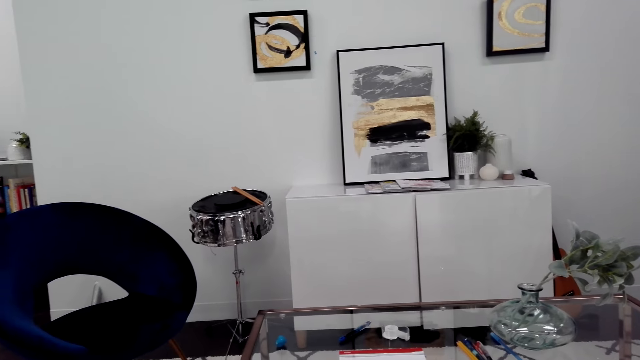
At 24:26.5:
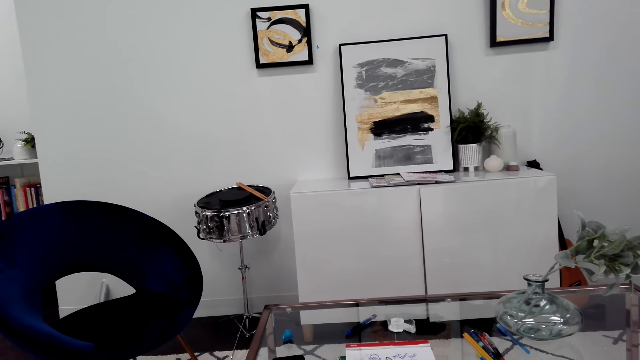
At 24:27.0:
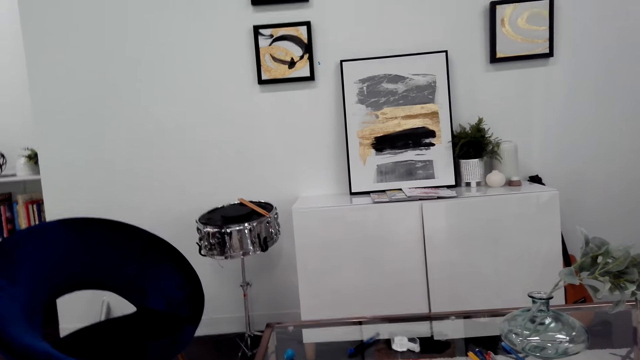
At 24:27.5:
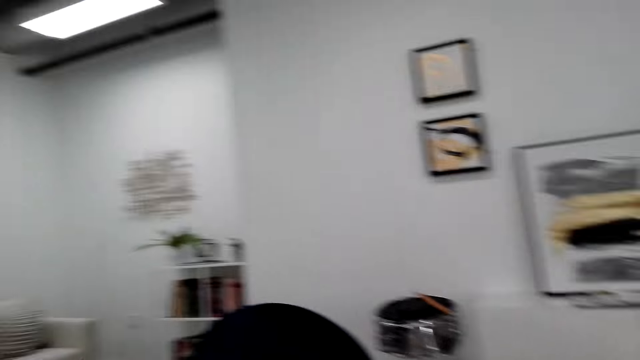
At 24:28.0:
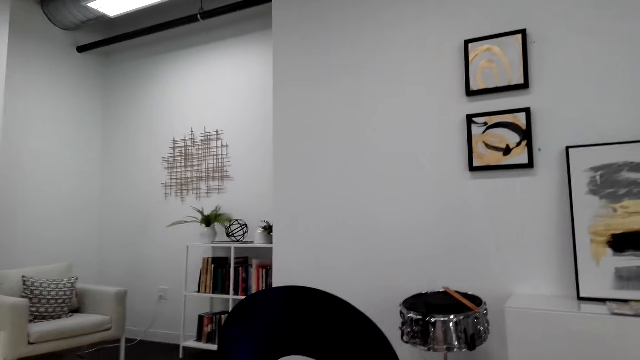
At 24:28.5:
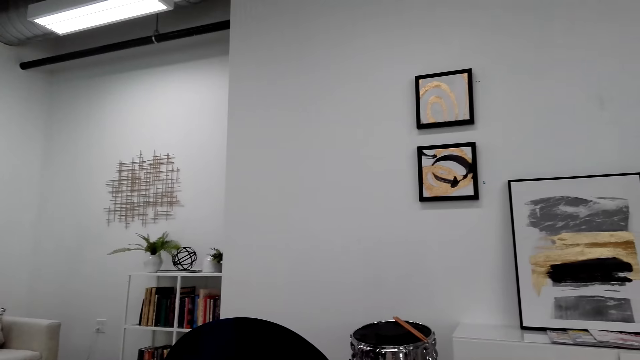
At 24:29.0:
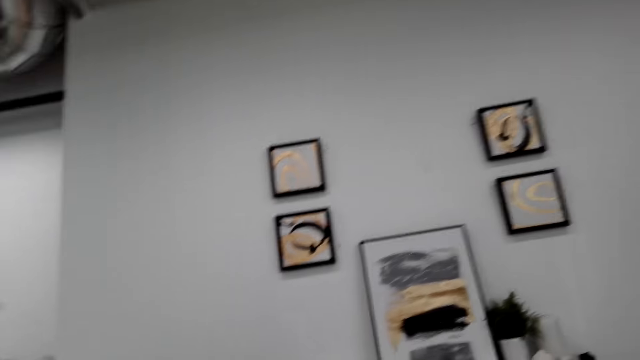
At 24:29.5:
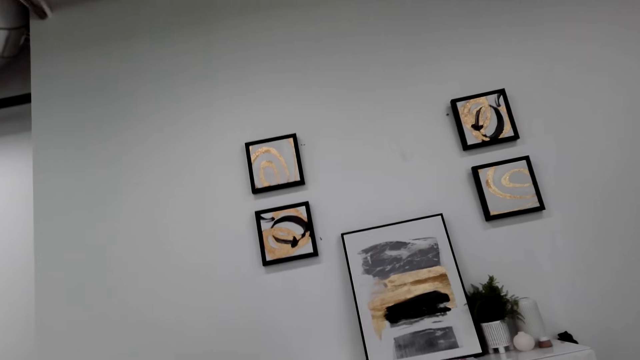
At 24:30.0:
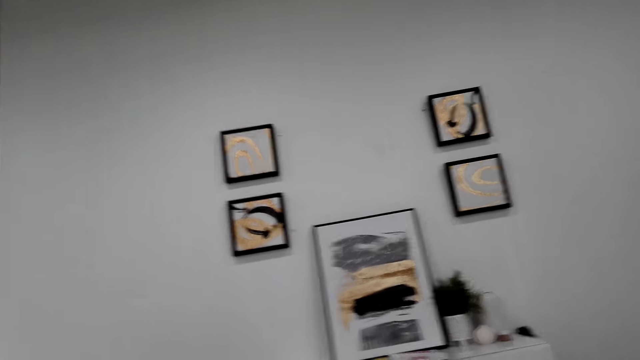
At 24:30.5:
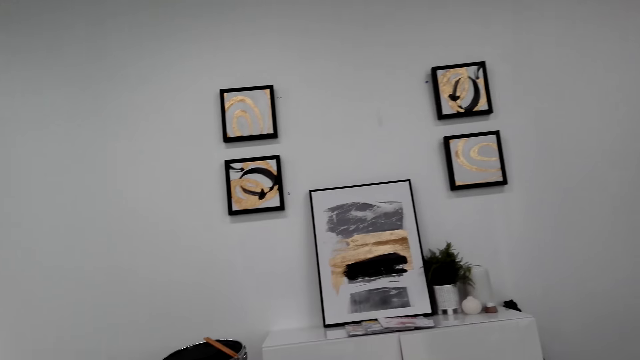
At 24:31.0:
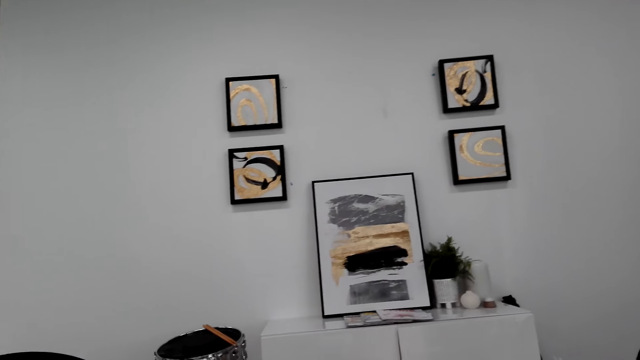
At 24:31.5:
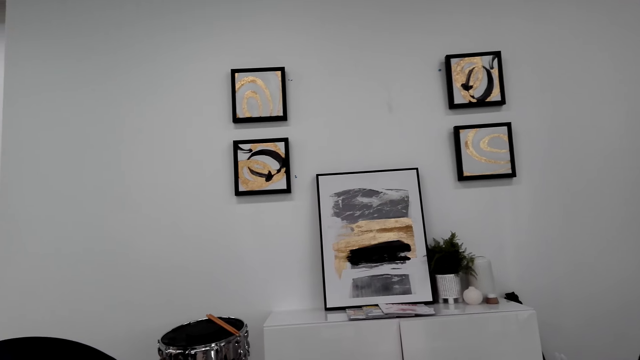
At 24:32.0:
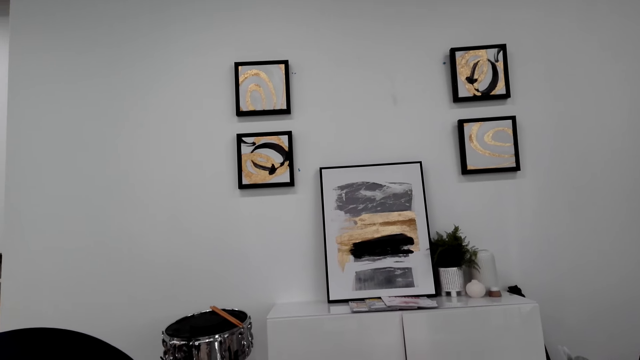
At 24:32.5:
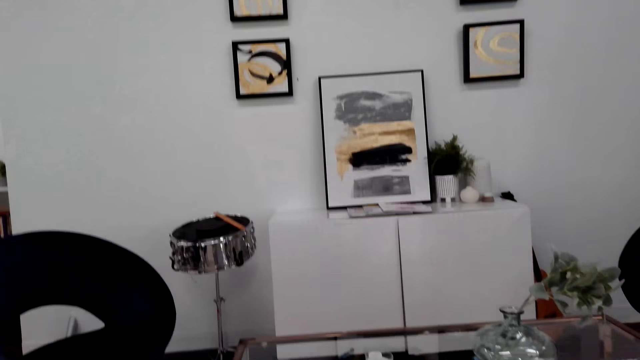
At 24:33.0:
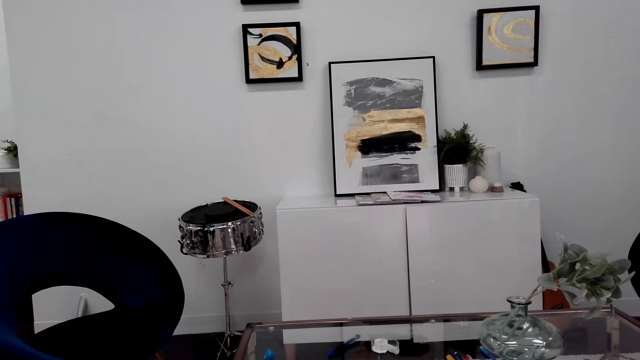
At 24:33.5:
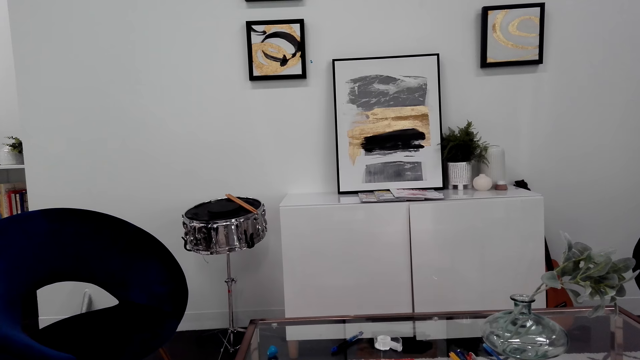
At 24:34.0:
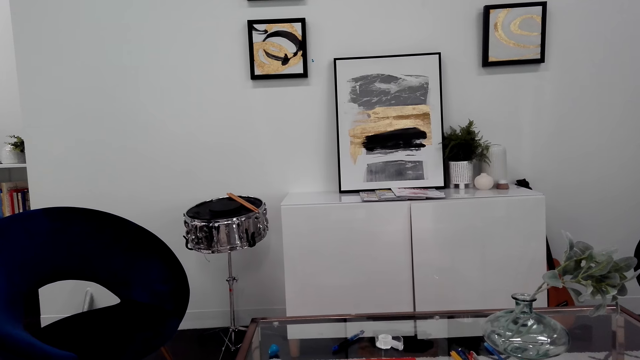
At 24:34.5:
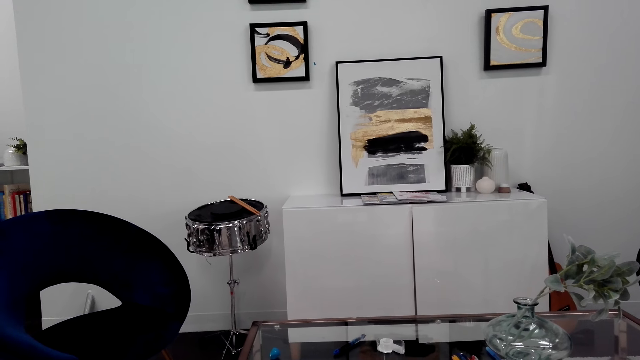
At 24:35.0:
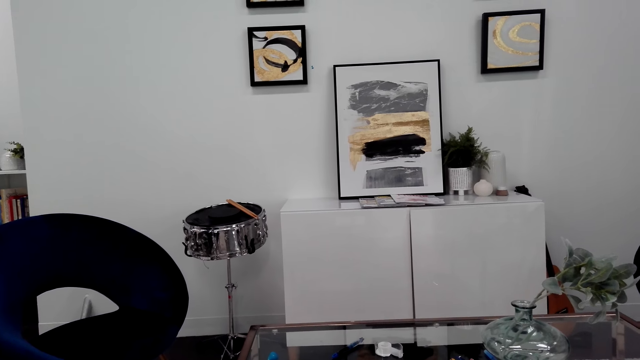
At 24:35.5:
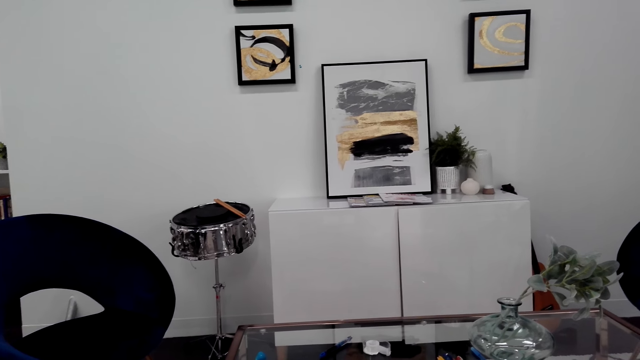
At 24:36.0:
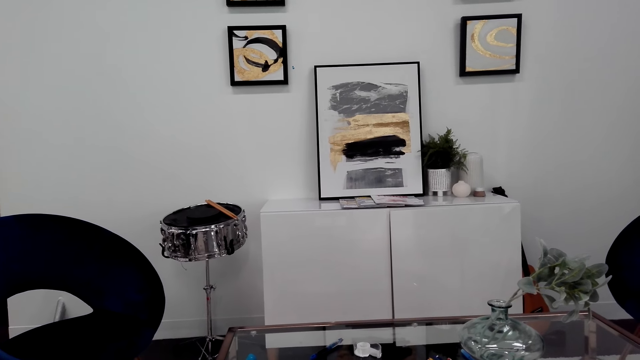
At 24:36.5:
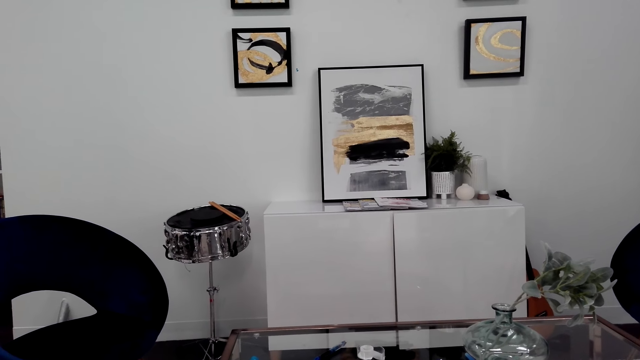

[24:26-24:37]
The camera wearer looks around the room. They look at the paintings on the wall.

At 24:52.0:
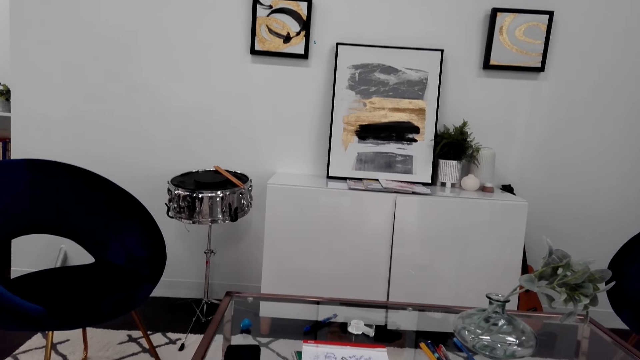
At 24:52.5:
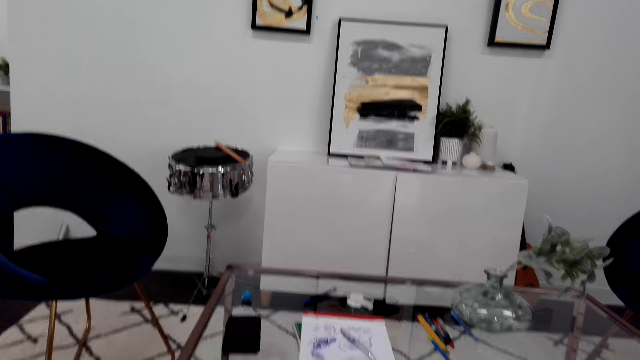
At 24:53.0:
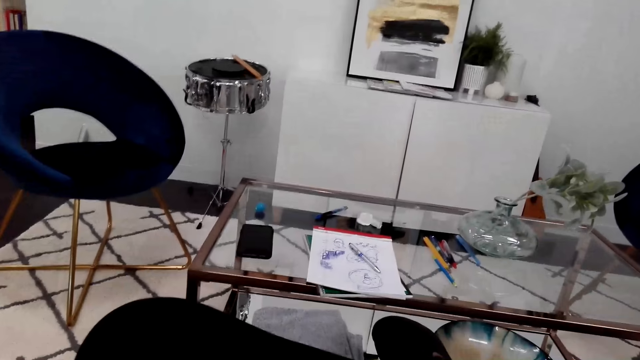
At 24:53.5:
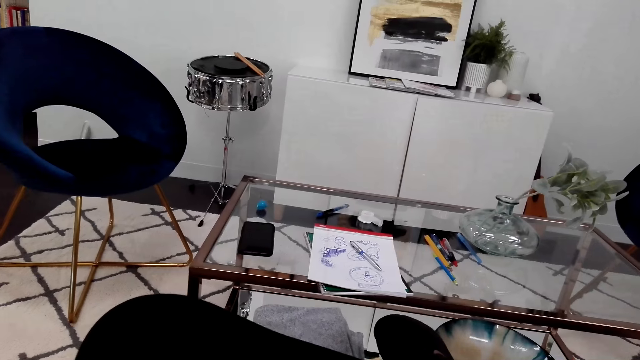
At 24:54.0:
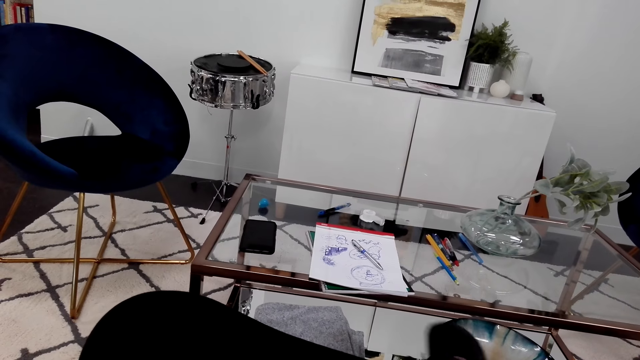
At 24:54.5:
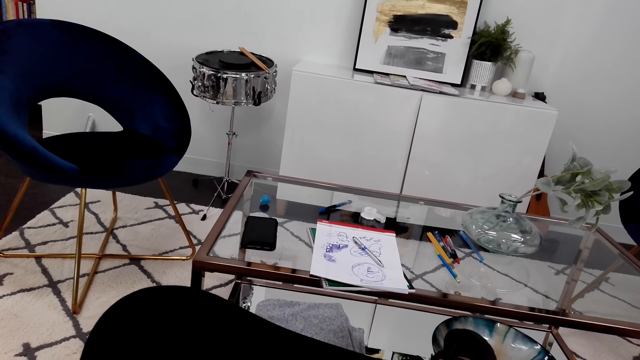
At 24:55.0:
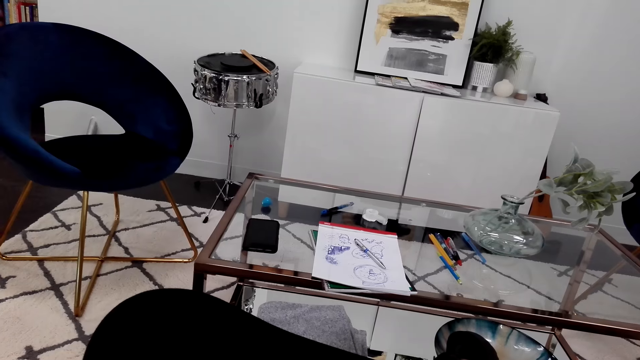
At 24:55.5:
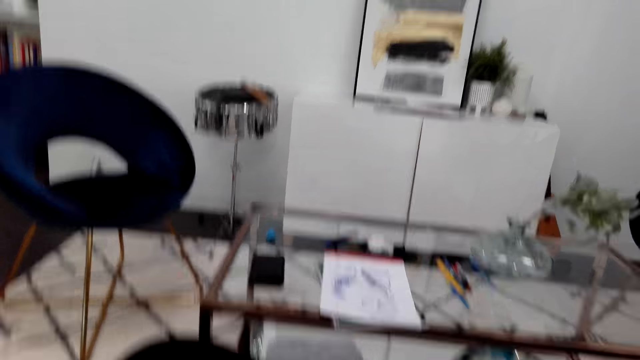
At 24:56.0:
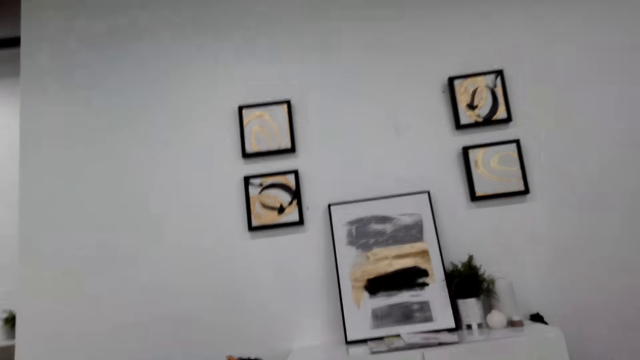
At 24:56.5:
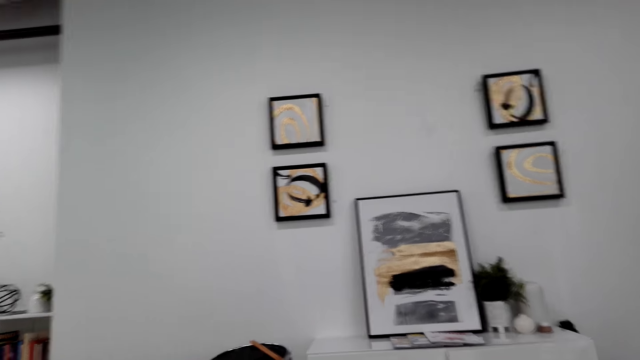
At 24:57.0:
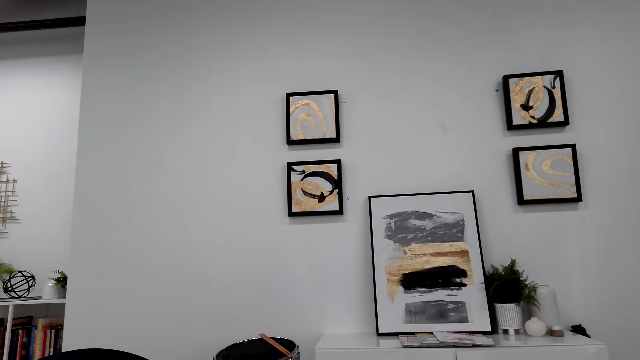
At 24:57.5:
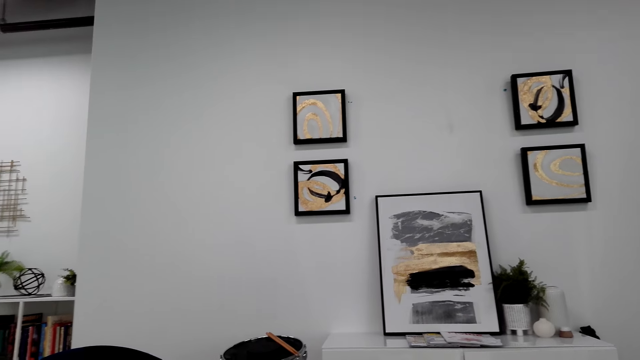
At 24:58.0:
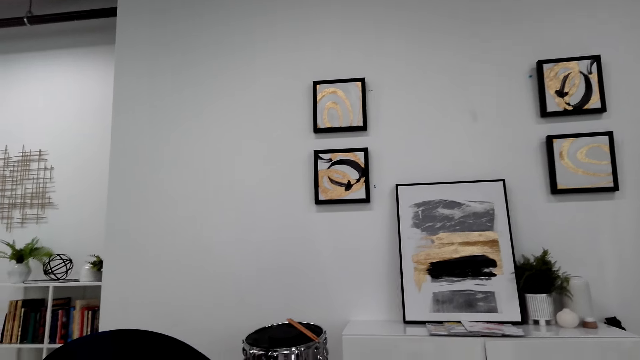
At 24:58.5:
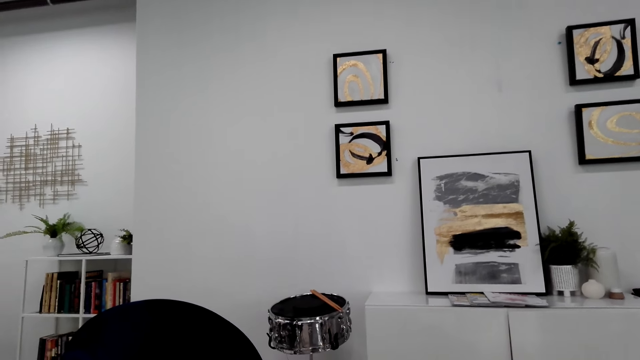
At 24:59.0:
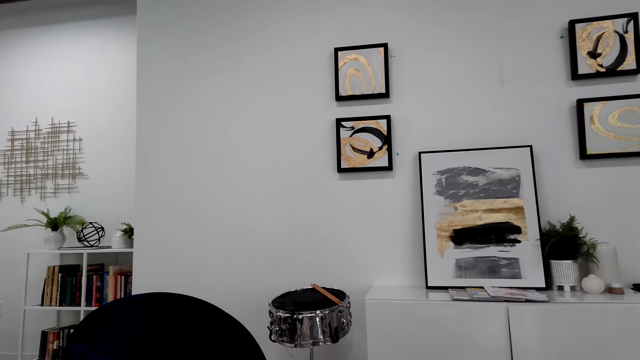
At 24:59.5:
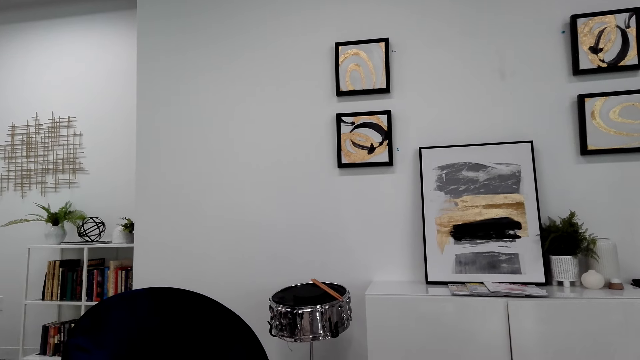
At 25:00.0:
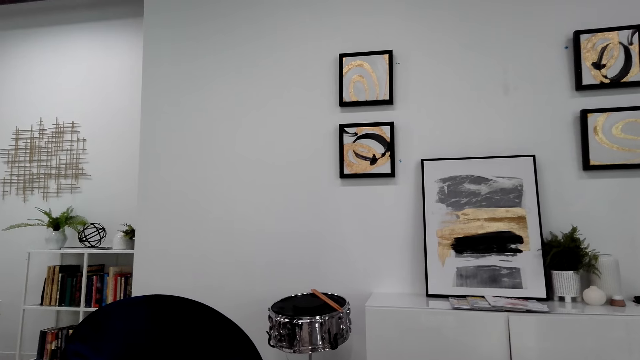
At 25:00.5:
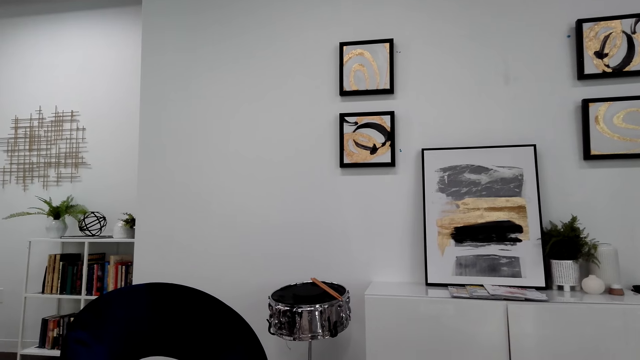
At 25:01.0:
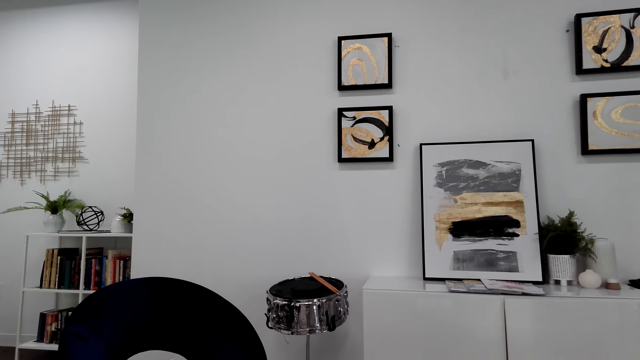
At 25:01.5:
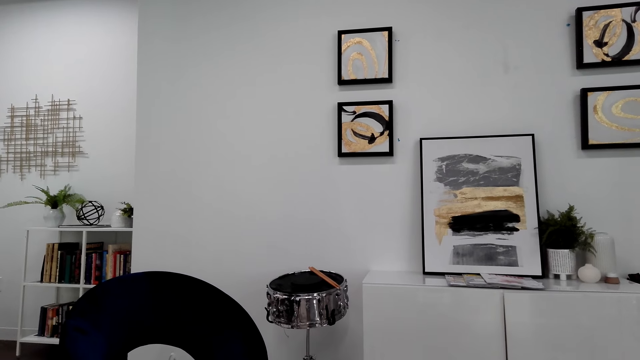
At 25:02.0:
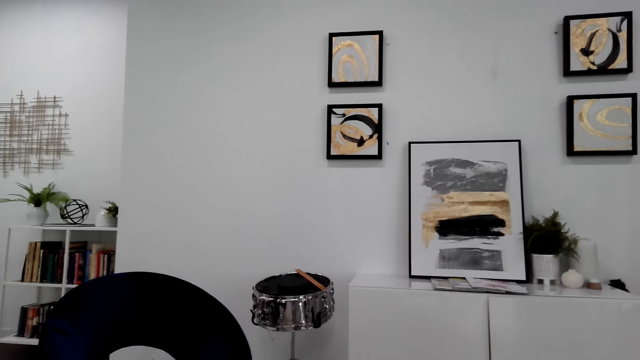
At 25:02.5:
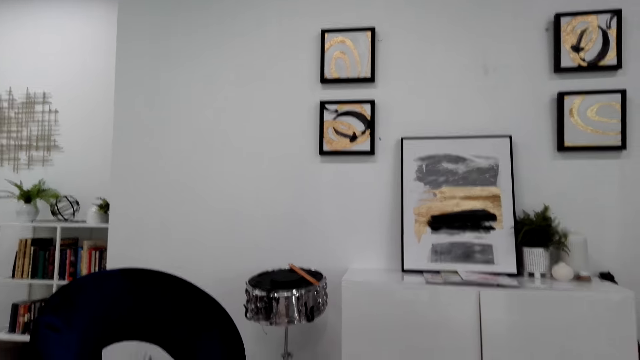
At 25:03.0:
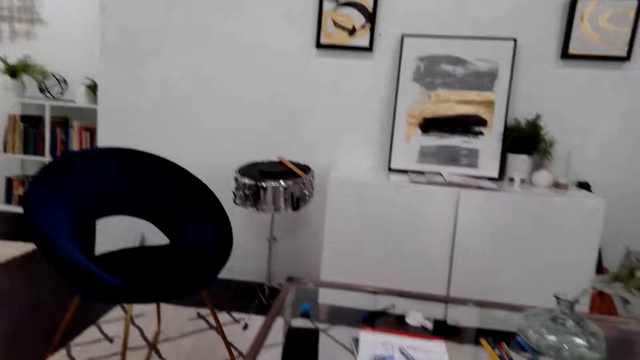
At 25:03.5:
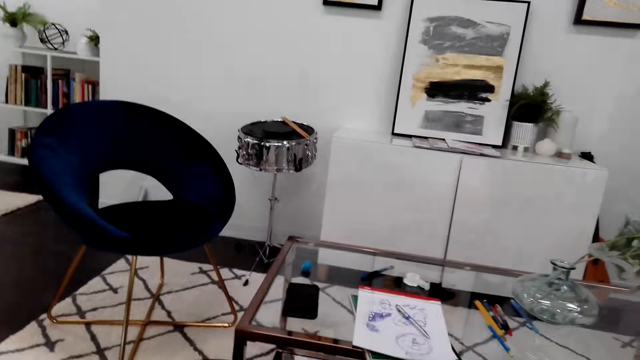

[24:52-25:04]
The camera wearer moves a leg. They look at the table. They look around. They look at the paintings on the wall.
